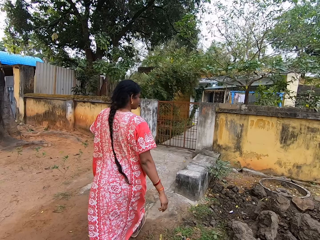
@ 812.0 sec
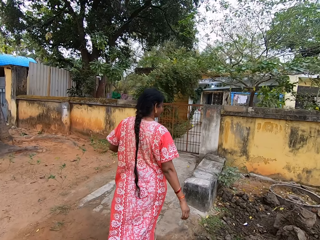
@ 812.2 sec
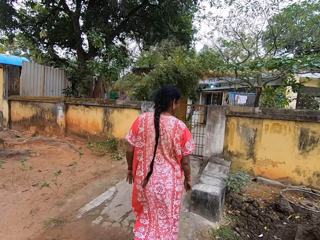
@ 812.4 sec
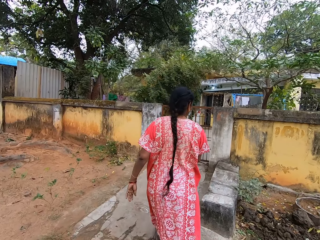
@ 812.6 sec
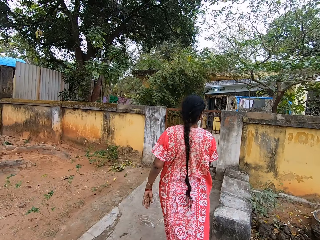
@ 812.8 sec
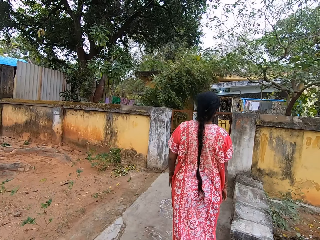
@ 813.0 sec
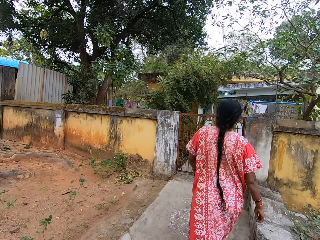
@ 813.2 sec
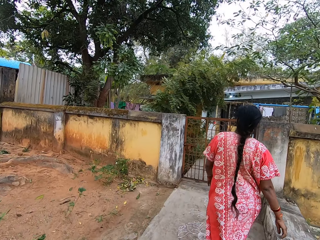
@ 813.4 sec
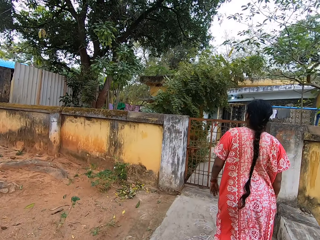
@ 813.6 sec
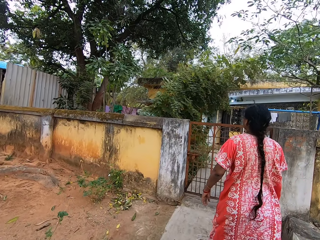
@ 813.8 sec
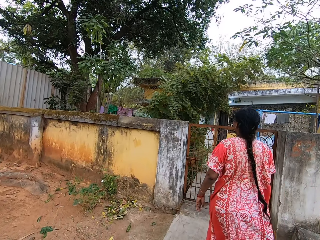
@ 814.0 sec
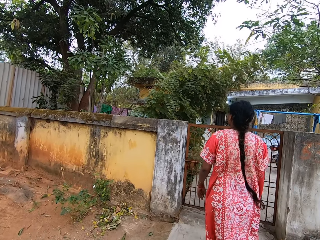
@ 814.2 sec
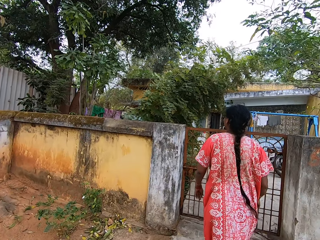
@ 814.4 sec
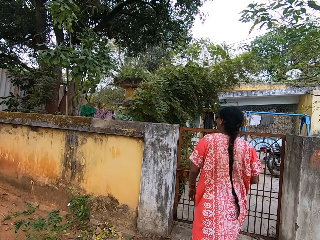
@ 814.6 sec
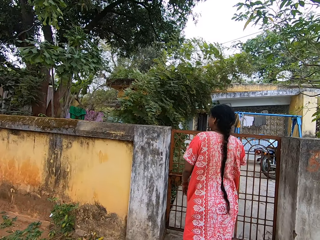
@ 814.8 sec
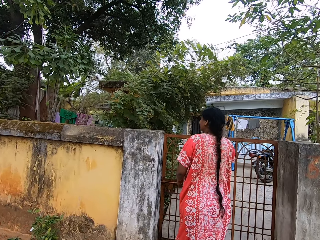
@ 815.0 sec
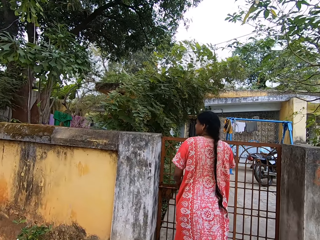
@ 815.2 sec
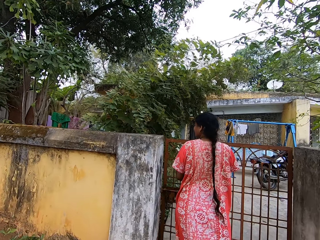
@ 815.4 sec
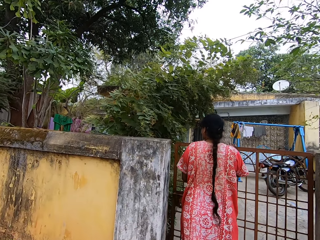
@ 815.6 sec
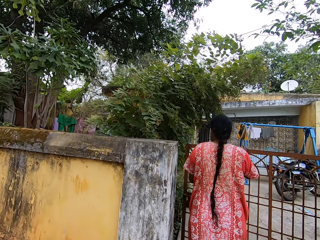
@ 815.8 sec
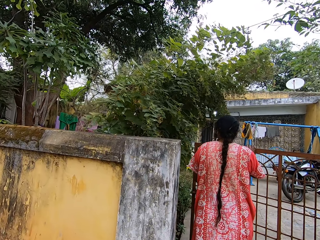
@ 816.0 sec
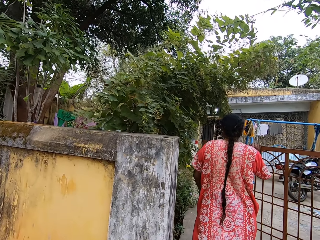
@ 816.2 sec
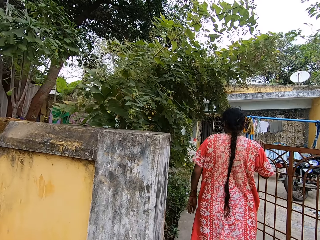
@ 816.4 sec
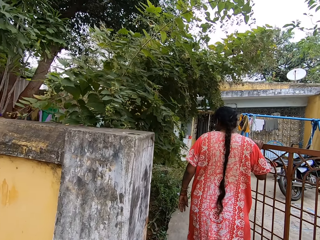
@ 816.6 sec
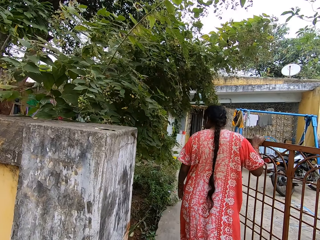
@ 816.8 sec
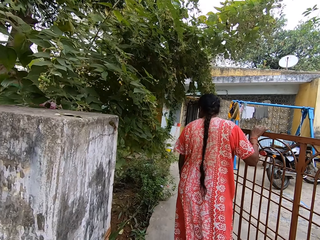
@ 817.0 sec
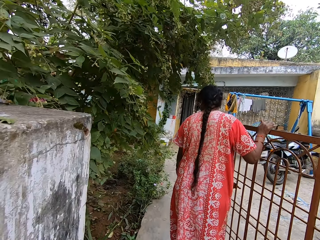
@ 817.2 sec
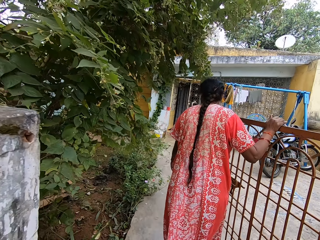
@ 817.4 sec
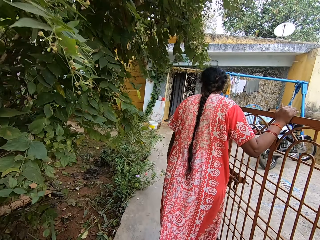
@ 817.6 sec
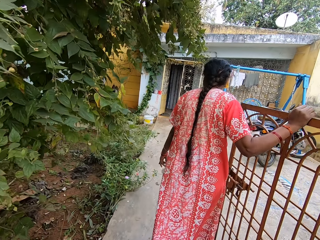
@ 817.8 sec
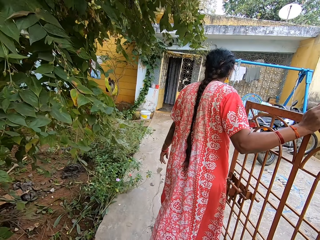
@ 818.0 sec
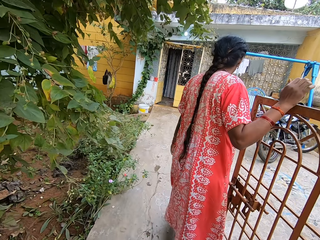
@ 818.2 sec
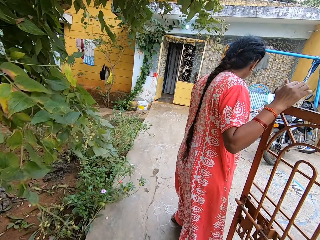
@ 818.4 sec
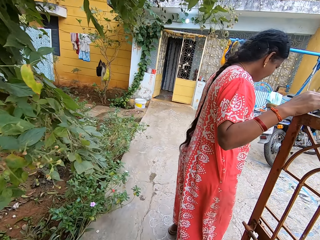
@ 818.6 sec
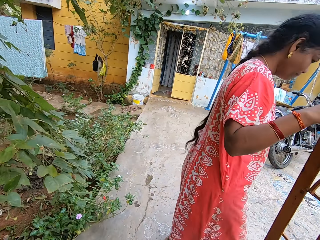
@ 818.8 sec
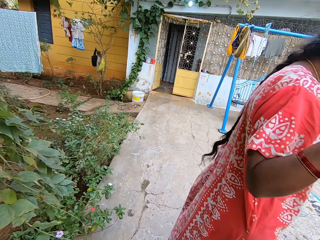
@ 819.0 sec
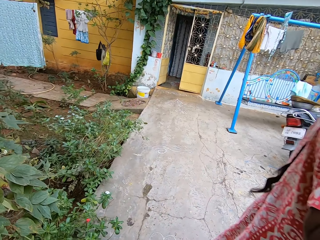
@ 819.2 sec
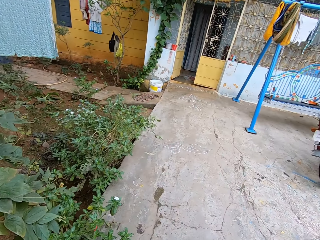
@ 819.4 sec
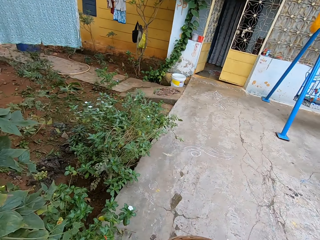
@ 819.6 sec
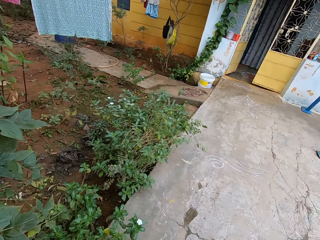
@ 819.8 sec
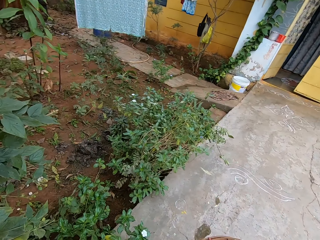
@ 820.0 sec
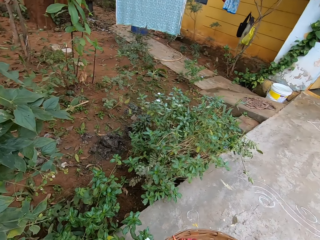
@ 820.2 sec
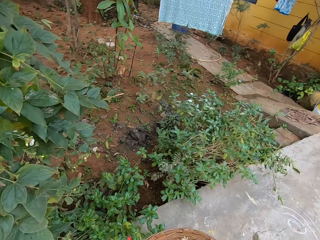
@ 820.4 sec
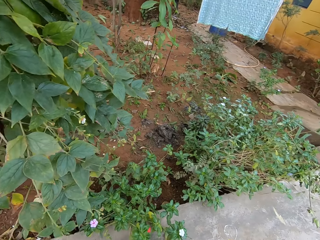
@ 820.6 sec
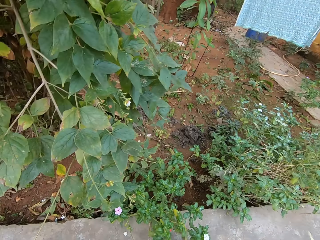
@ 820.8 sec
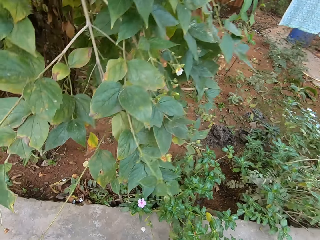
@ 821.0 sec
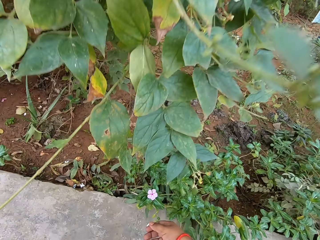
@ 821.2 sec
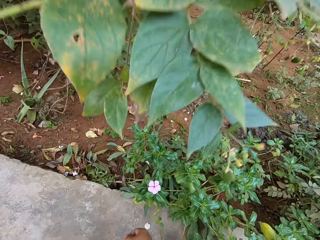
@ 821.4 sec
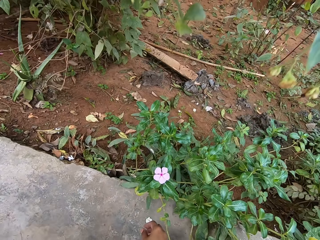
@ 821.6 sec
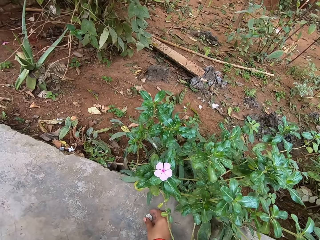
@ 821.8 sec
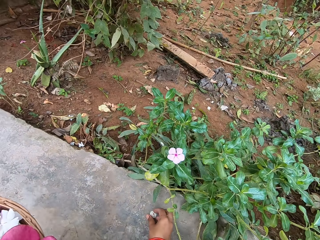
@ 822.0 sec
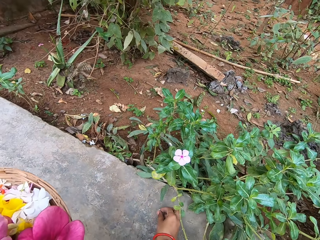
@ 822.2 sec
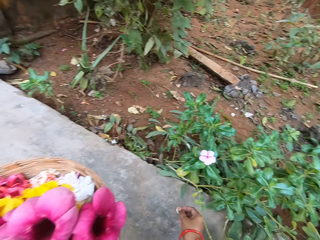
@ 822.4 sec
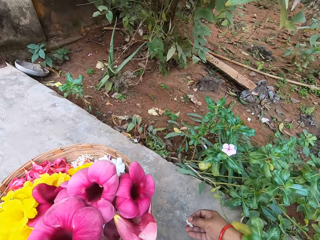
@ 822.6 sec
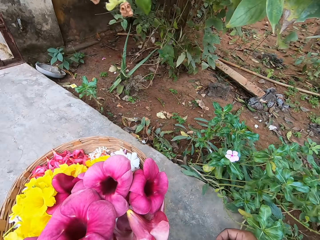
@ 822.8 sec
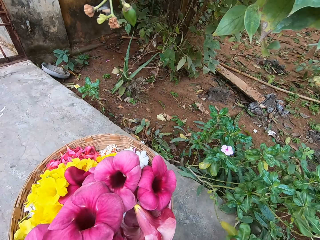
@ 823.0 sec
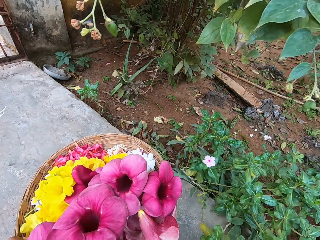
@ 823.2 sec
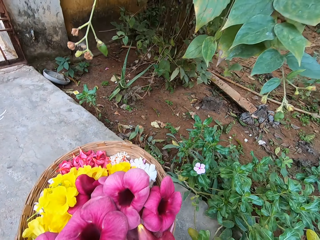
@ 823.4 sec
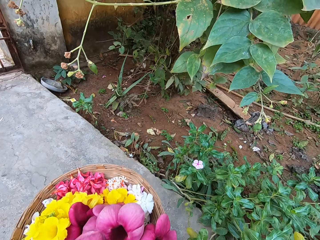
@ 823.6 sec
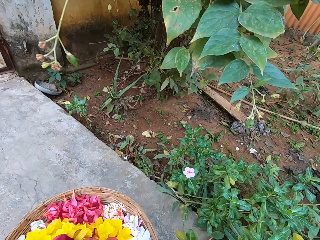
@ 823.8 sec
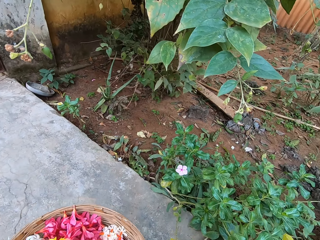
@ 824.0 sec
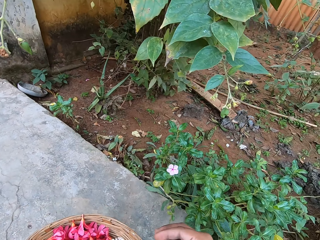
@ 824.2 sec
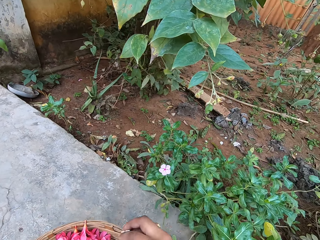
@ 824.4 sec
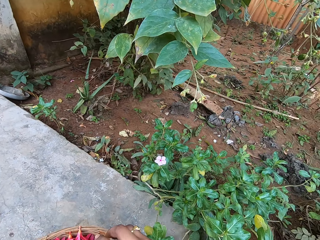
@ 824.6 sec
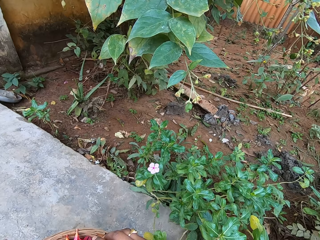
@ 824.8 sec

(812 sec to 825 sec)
The camera wearer walks on the walkway. They walk towards the compound. They bend down. They hold a basket of flowers. They pick a flower on the floor. They put the flower in the basket. They hold the basket of flowers.

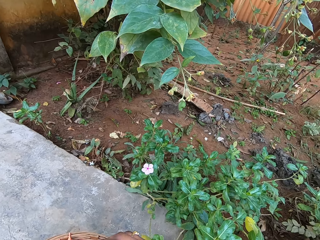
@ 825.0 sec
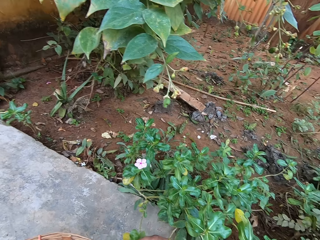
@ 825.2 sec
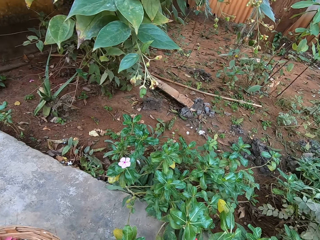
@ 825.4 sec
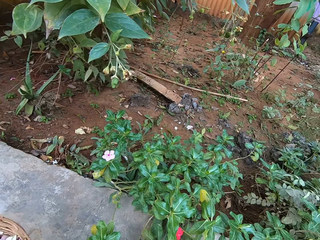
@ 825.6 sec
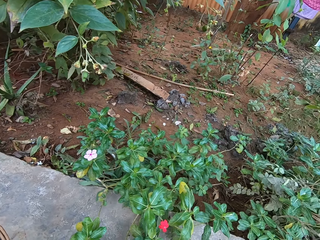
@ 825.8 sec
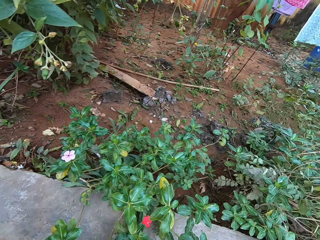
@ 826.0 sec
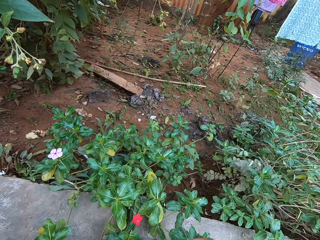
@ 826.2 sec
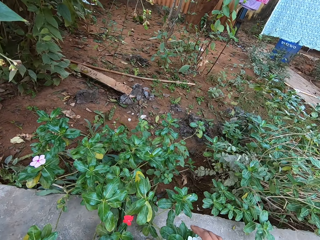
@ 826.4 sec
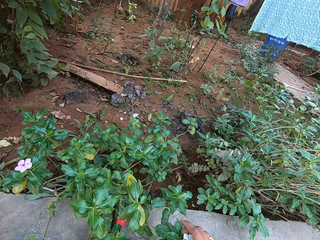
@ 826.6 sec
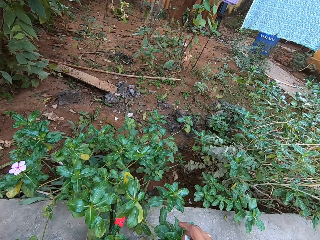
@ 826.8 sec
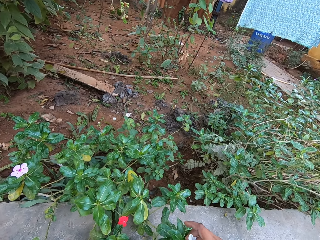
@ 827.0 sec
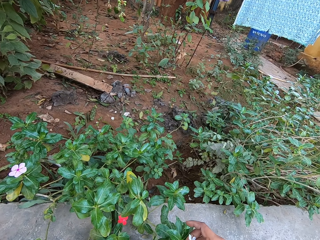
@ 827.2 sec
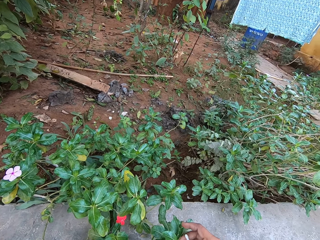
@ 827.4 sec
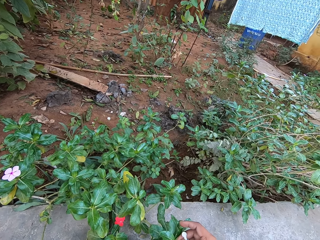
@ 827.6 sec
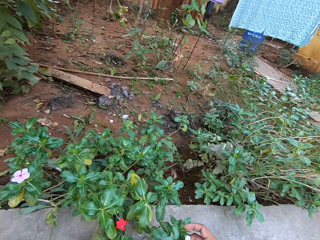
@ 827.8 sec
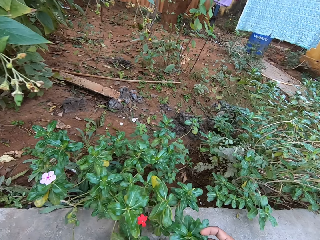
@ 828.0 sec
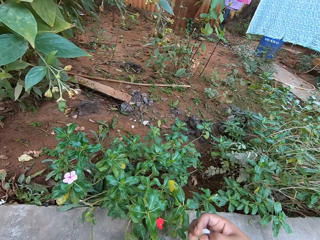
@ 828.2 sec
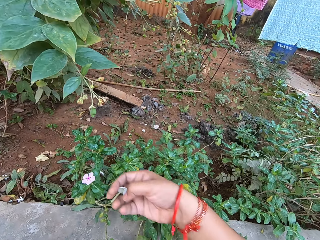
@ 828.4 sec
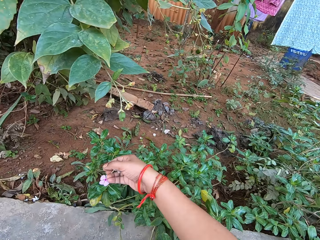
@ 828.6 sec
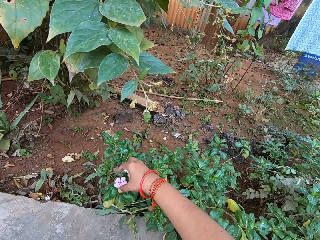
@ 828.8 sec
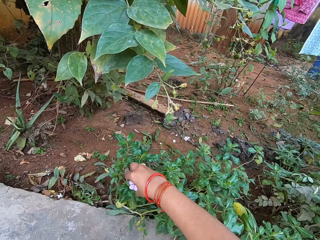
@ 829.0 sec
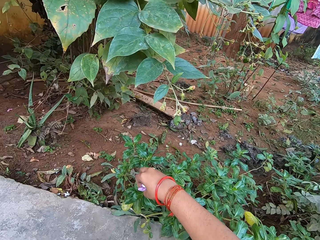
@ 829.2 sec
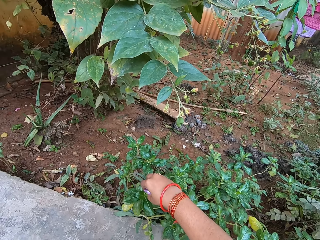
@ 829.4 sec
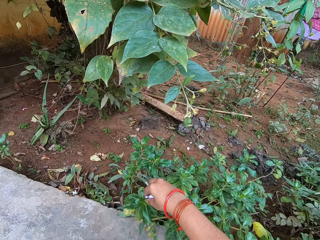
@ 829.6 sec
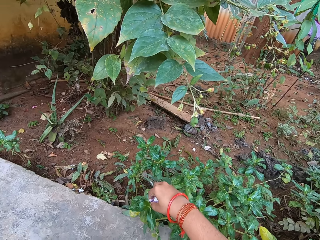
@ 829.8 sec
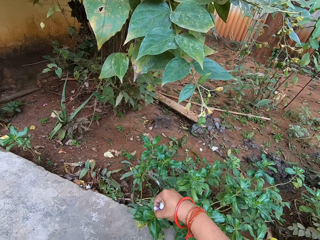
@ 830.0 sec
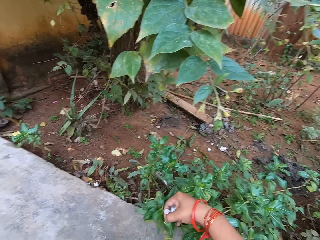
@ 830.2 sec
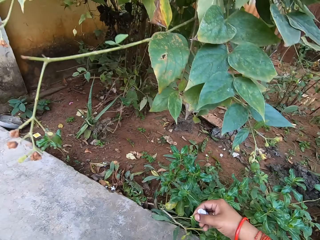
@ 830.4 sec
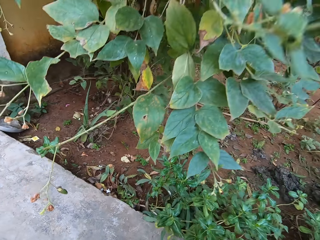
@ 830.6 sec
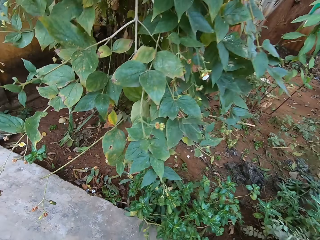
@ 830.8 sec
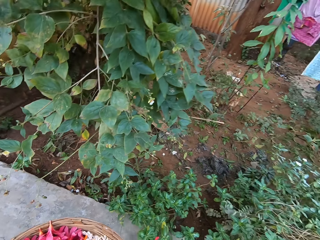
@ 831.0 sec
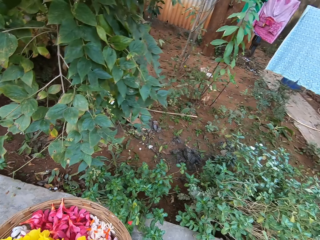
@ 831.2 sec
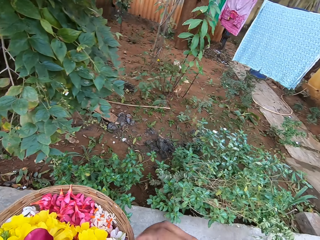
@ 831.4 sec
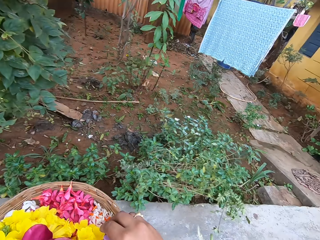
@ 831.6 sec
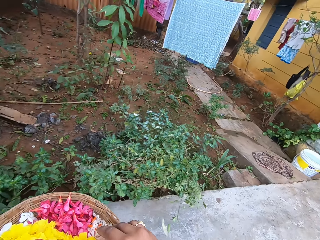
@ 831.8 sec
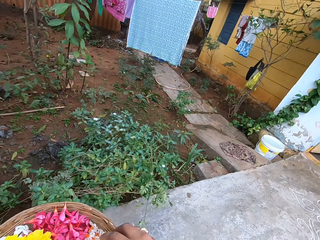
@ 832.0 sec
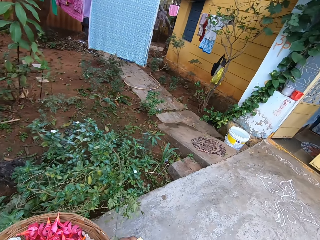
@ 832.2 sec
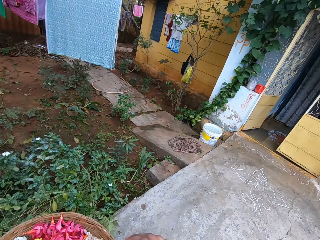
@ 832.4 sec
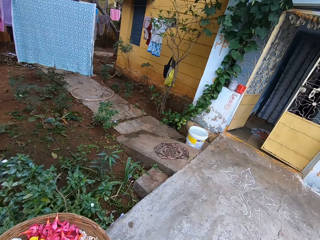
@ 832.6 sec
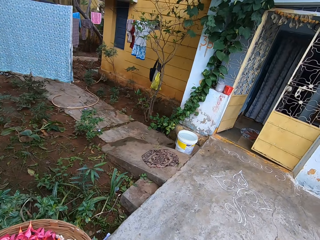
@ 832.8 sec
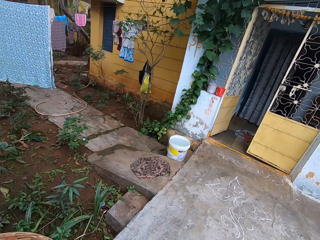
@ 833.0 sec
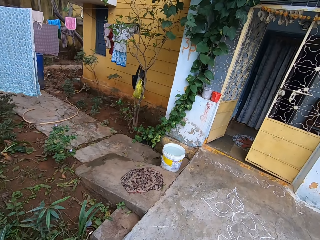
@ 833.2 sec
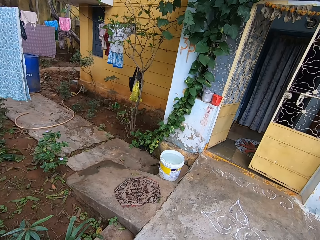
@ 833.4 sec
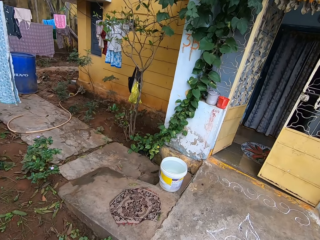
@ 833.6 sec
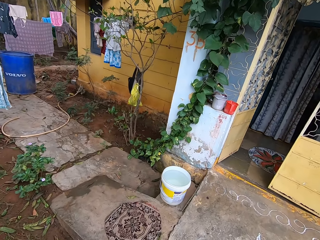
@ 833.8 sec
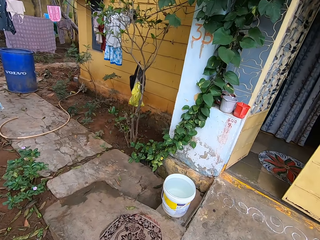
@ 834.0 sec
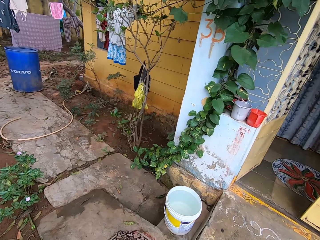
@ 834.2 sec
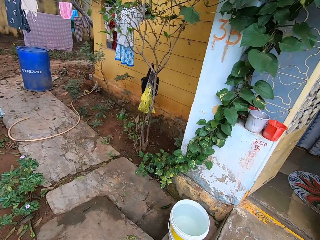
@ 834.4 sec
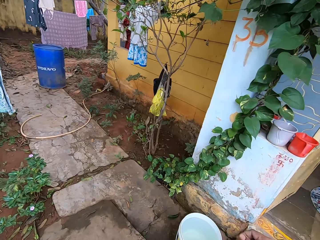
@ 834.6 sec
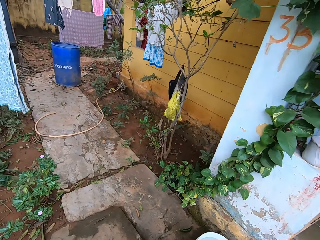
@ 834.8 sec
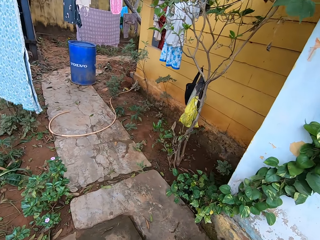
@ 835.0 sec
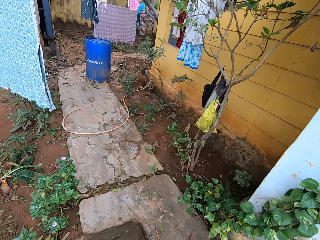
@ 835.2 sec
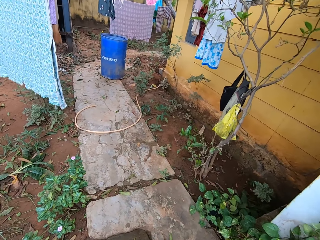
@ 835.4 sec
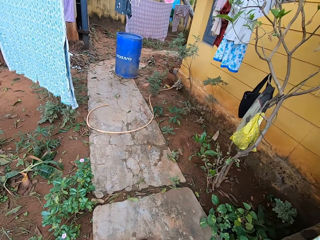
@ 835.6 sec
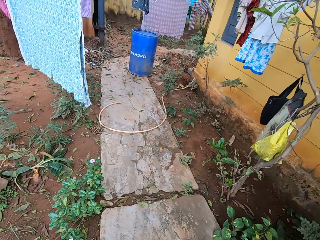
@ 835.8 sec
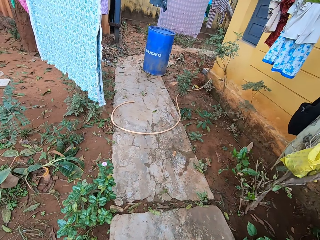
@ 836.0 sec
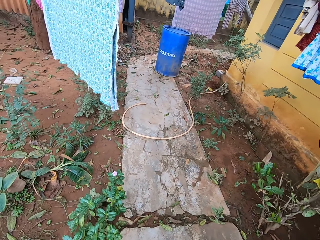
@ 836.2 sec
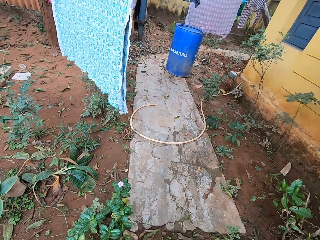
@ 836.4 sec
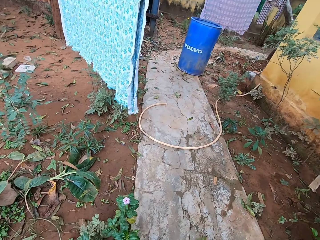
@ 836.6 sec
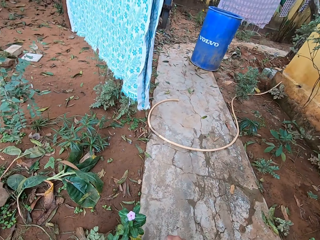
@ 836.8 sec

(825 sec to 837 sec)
The camera wearer looks around. They pluck a flower with the right hand. They put the flower in the basket. They walk around a compound.
